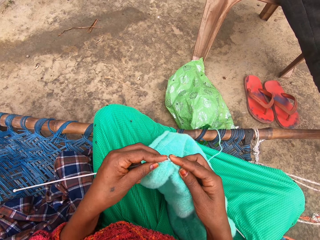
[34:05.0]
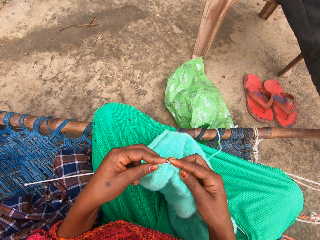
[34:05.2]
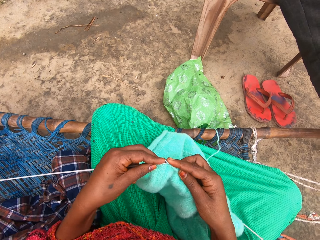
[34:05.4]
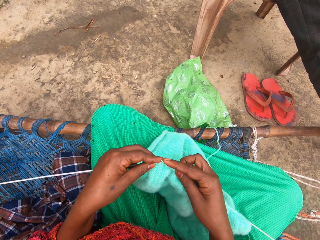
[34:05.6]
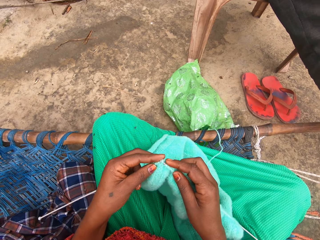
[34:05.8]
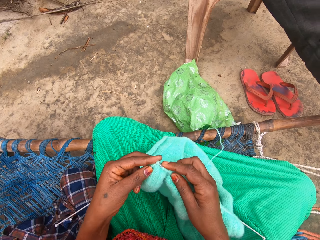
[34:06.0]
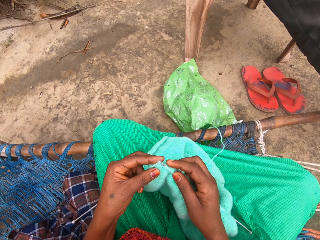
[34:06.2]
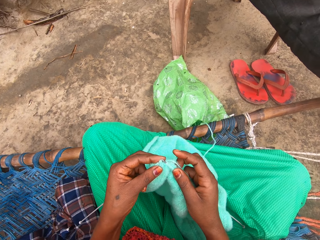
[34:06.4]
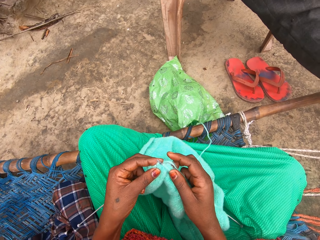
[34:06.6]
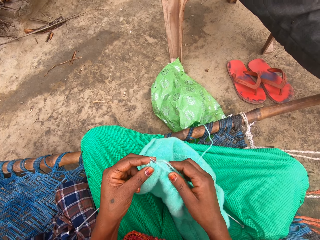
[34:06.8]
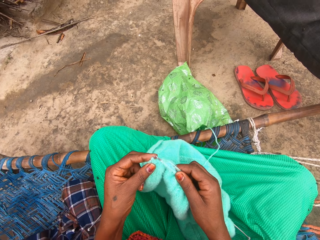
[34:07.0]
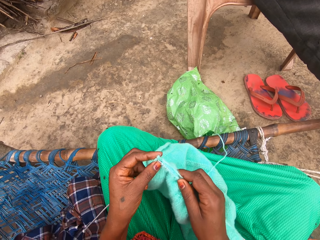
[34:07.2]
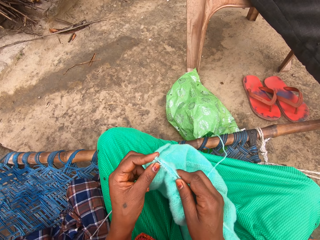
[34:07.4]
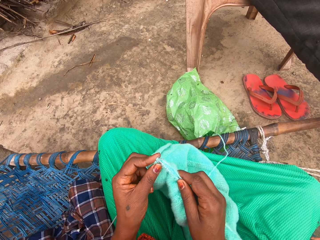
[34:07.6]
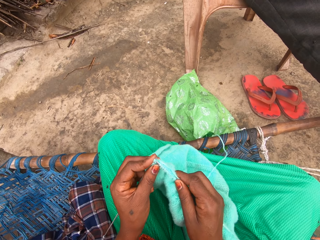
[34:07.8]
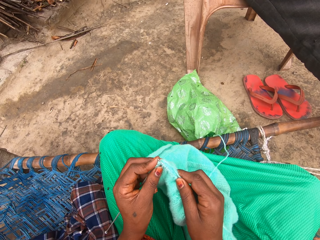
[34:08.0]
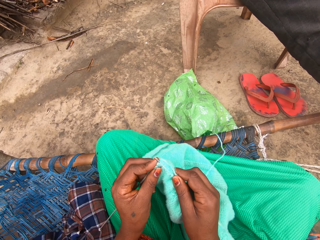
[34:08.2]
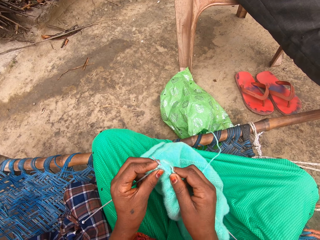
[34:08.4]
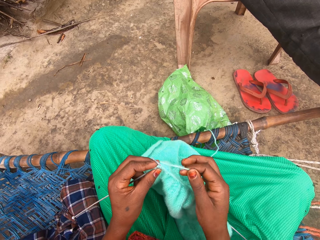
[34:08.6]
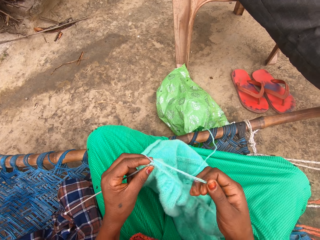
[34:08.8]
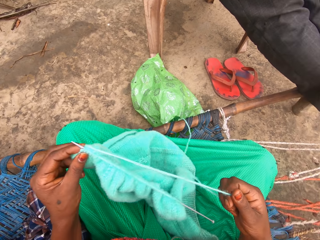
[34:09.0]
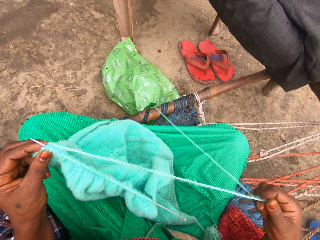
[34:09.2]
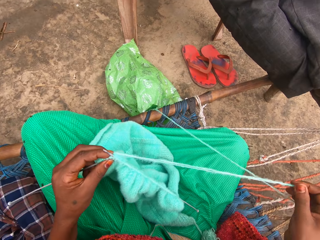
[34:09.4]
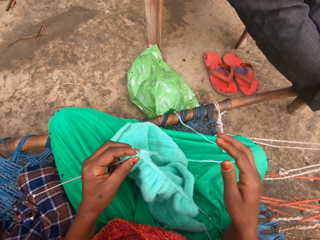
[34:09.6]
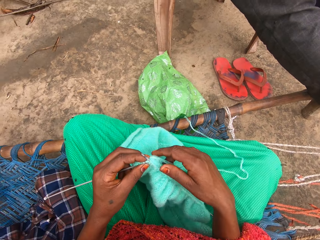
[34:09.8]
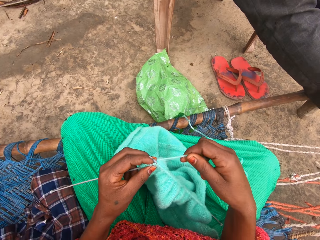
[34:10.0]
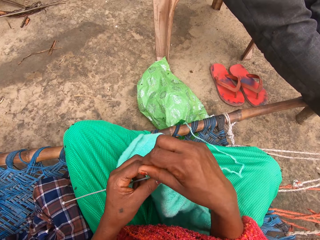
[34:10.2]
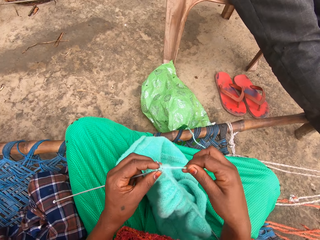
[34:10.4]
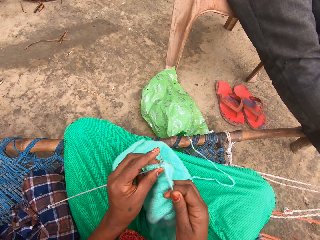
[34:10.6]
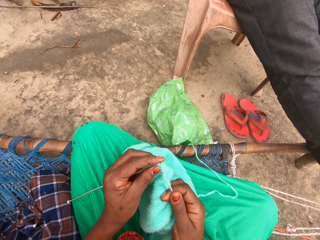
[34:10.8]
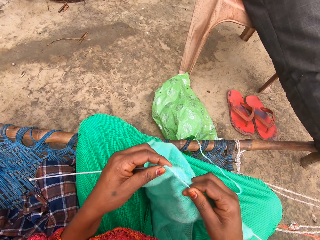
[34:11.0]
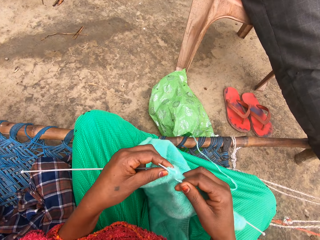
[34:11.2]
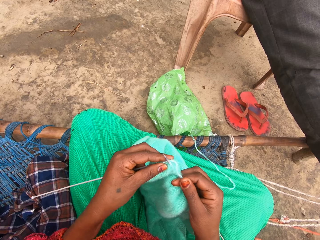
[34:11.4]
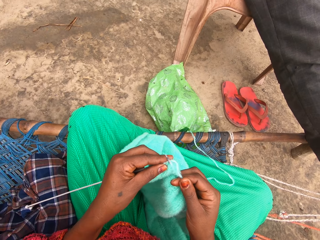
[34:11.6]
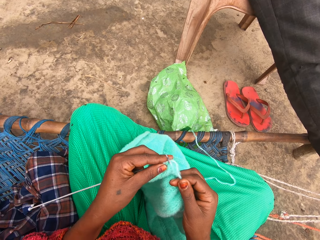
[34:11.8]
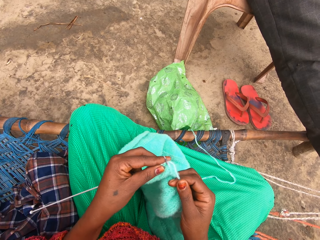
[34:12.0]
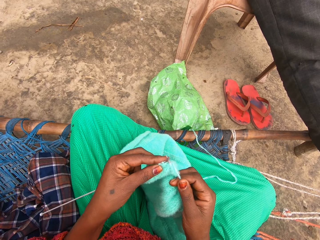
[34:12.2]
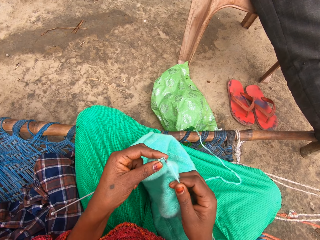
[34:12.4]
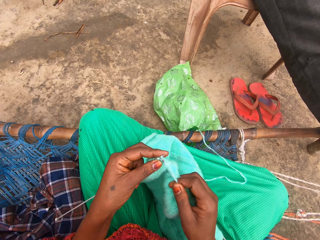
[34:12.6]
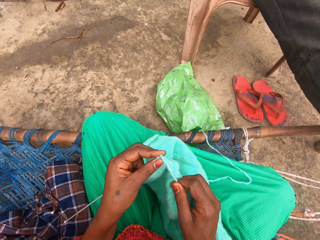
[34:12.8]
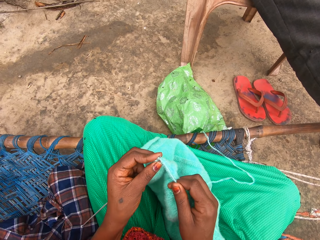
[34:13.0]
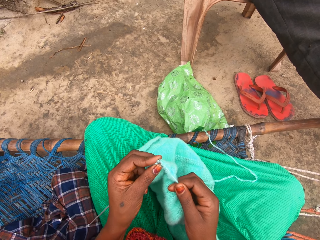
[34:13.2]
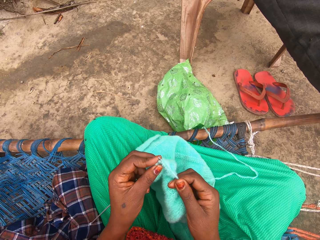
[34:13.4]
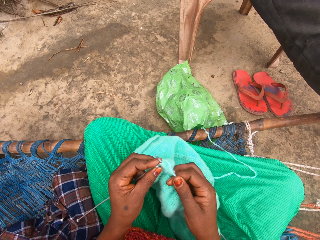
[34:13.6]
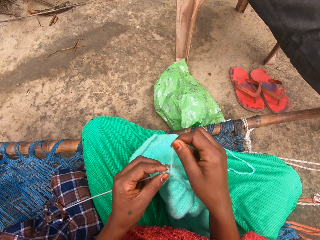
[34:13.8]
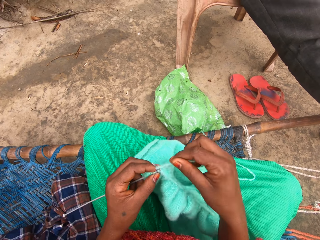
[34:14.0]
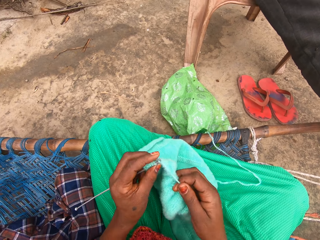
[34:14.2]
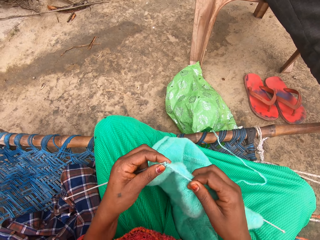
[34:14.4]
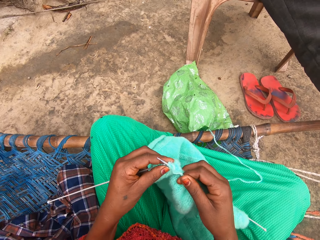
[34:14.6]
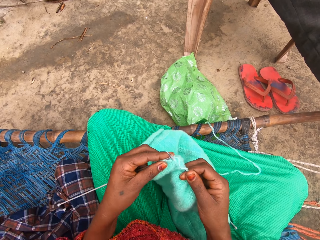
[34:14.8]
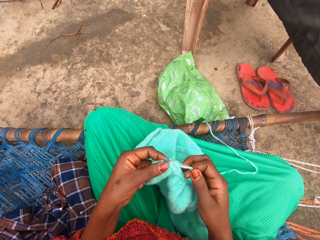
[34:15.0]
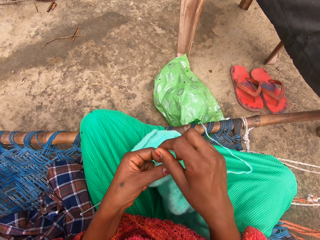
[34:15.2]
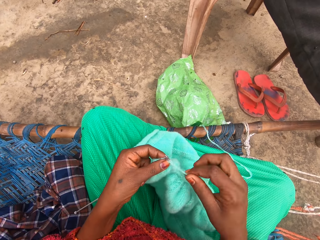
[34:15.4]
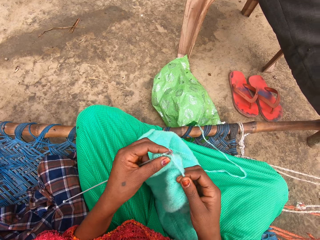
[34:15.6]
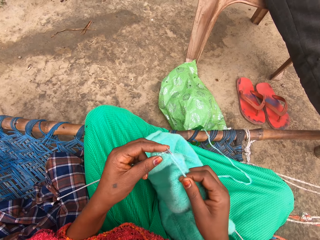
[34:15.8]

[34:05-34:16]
The camera wearer adjusts the yarn with her right hand. She knits with the yarn and knitting pin.

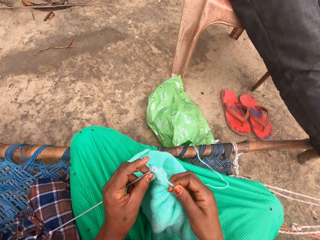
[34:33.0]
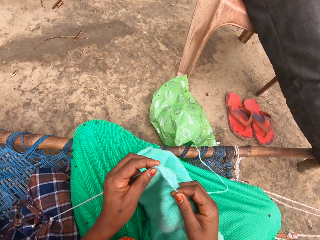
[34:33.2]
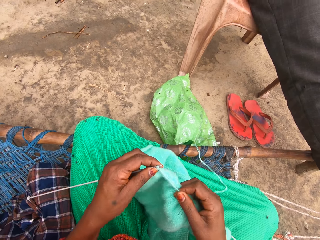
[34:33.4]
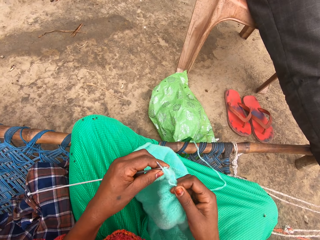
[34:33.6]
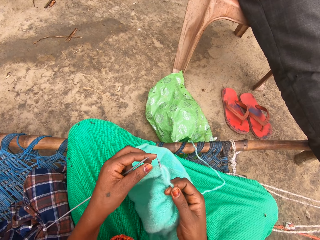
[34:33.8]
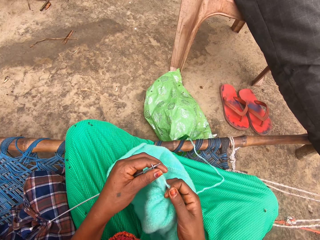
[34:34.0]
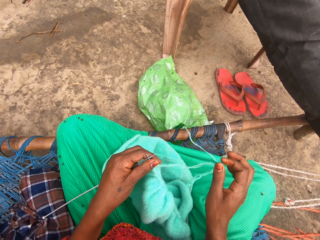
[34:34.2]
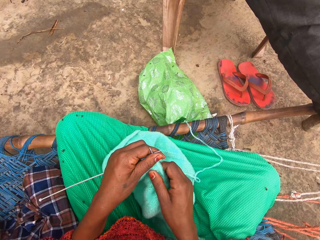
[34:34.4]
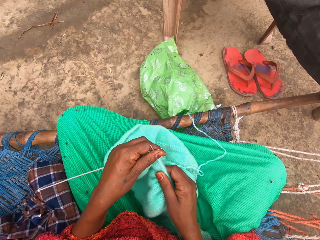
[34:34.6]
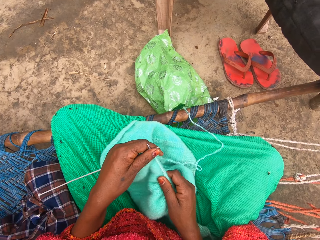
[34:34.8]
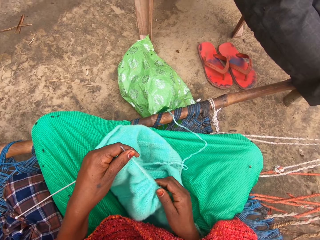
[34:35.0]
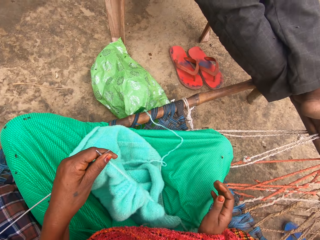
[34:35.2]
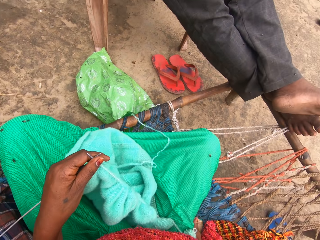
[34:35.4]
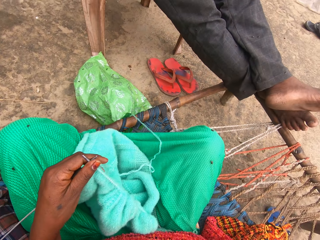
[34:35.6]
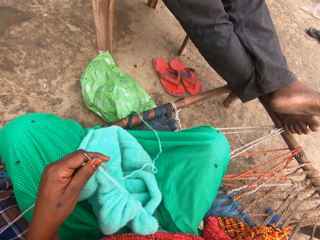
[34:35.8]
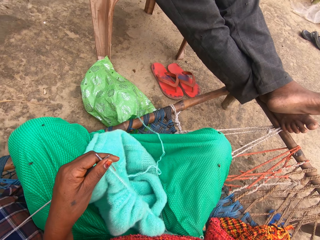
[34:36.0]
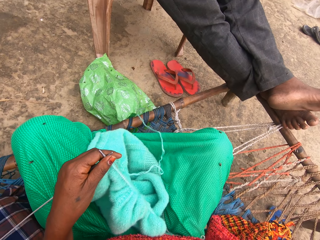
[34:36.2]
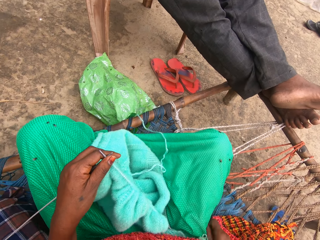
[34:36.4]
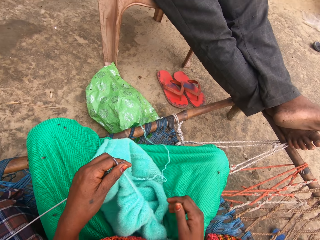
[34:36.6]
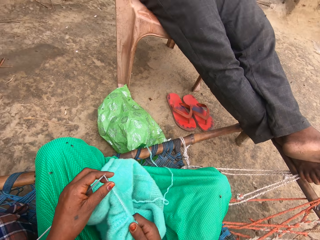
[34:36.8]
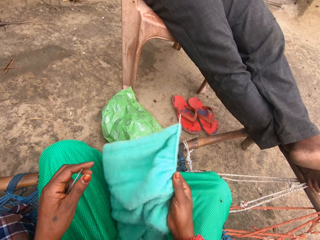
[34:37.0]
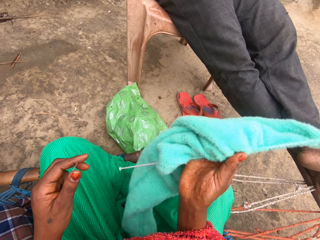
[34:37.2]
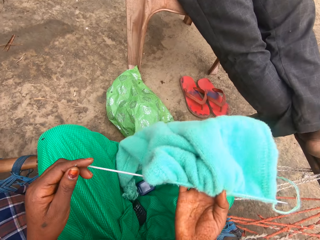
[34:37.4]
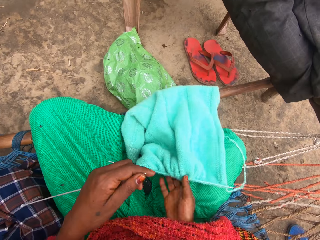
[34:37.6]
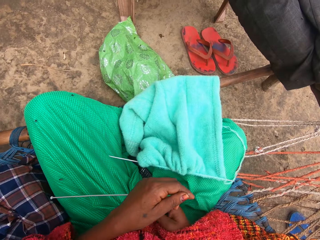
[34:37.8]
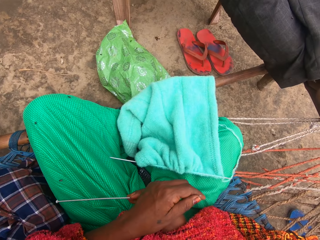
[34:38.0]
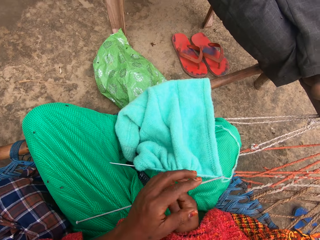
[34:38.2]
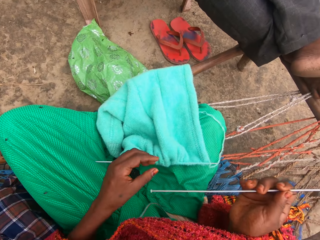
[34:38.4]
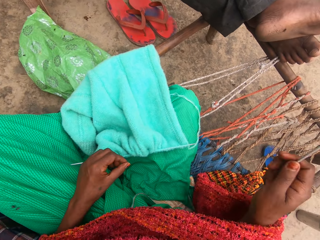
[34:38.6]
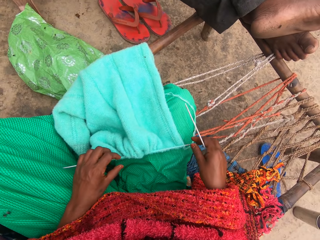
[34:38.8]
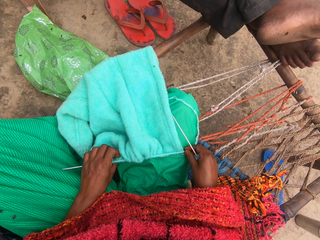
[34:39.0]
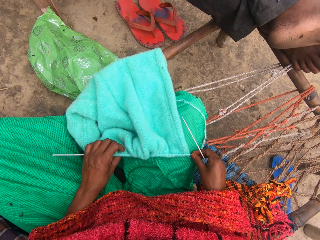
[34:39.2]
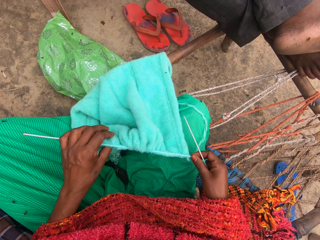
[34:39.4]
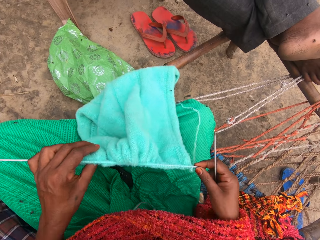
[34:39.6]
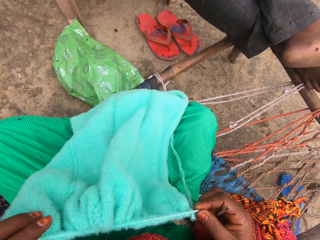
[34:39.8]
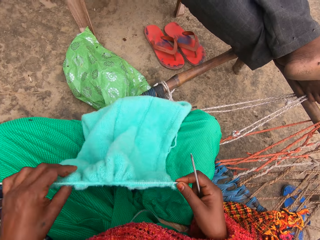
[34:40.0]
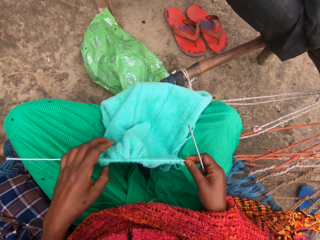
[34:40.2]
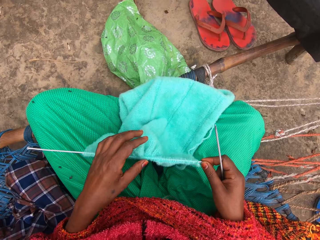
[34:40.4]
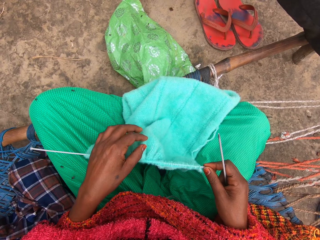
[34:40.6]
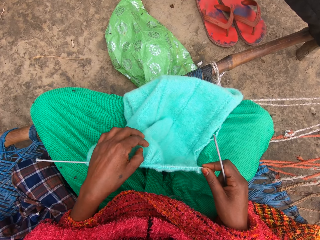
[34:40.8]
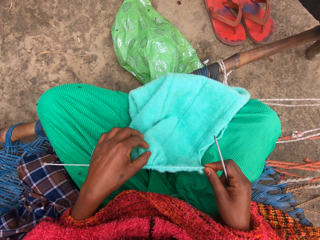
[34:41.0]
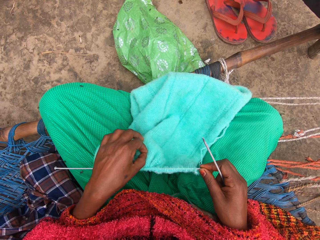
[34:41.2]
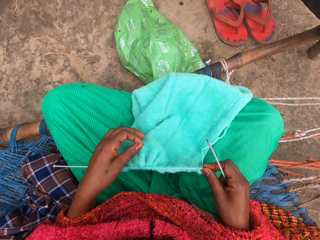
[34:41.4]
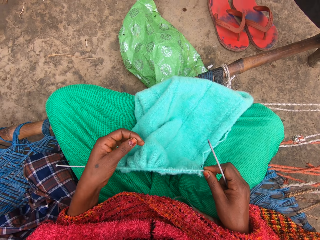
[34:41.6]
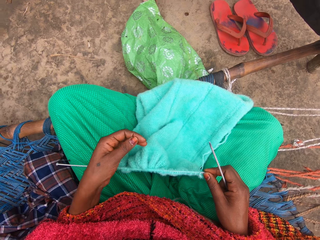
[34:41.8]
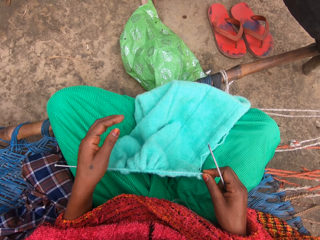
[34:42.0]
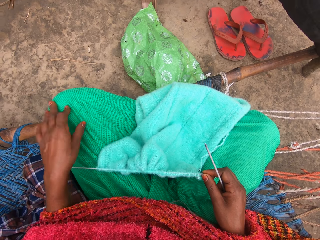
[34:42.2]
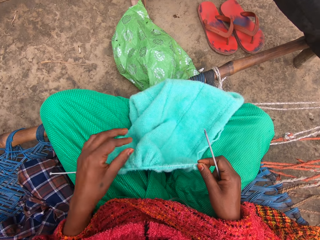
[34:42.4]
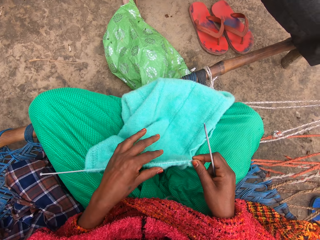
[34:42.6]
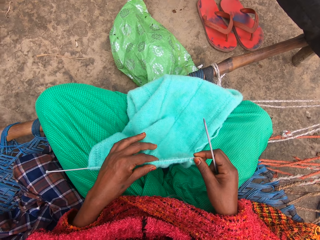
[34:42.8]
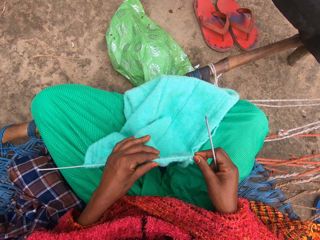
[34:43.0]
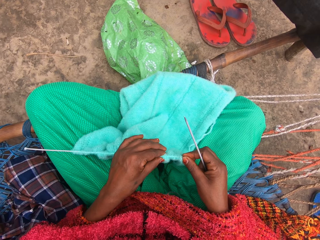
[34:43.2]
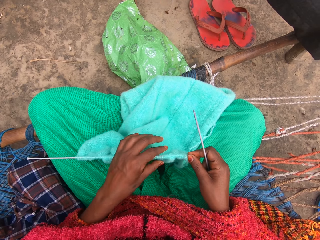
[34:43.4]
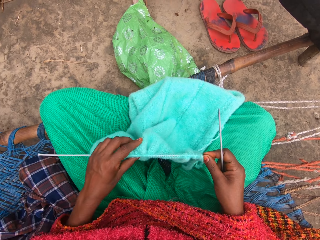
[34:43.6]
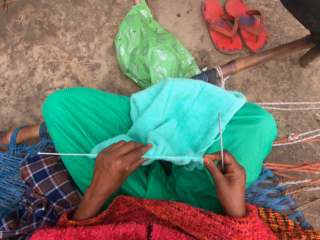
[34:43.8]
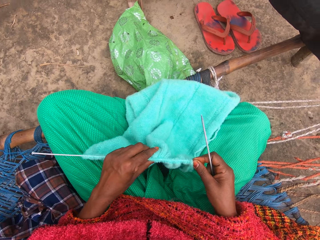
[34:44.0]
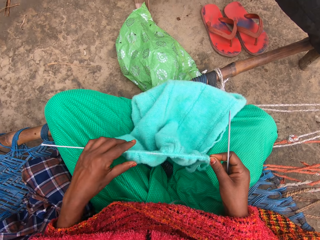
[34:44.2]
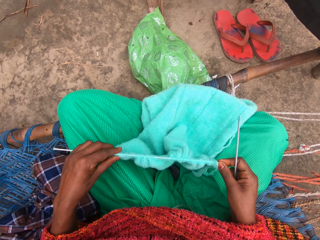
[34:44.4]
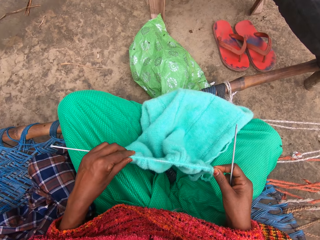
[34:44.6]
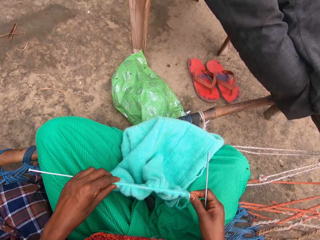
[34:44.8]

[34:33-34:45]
The camera wearer adjusts the knit on the knitting pin in her right hand. She puts her right hand under her leg on the mat. She touches the thigh area. She collects the knit from her left hand with her right hand. She flips the knit with her right hand. She lowers the knit on her lap. She passes the knitting pin in her left hand to her right hand. She picks up the knit on her lap. She removes speckle on the knit with her left hand. She adjusts the ravel on the knitting needles. She cleans her left hand on her dress. She adjusts the knit on the knitting pin in her right hand.
